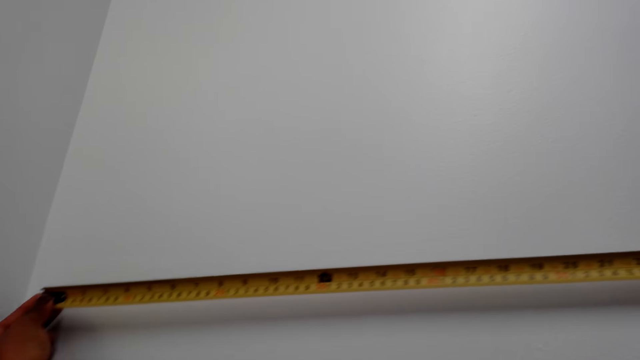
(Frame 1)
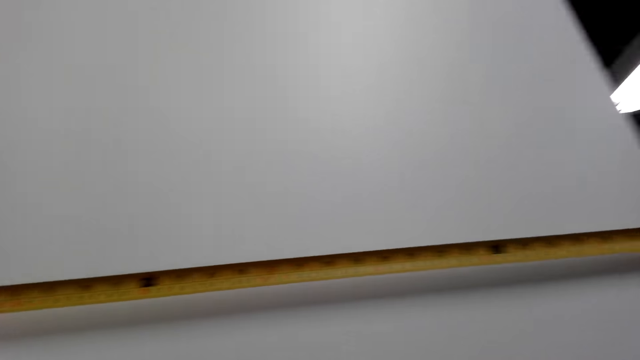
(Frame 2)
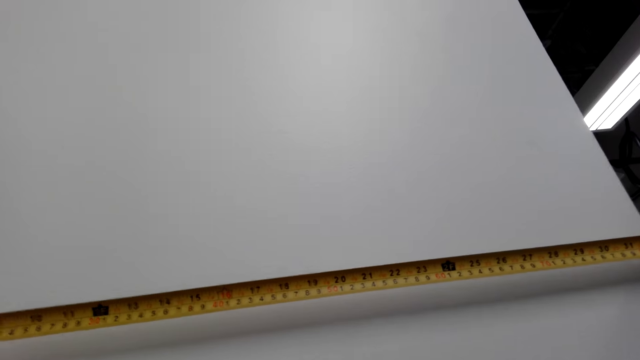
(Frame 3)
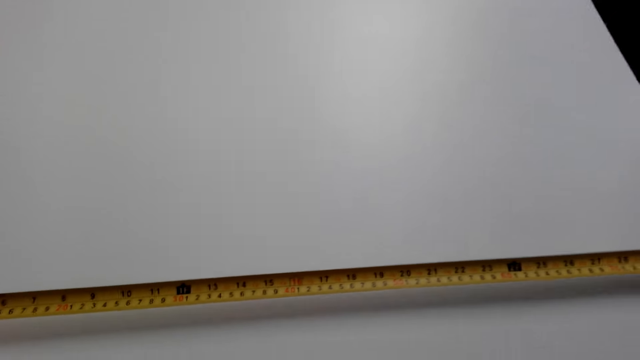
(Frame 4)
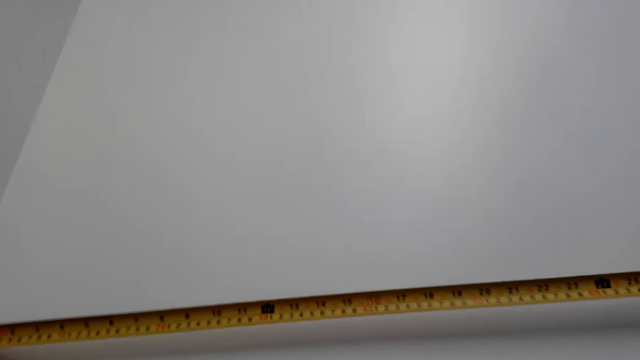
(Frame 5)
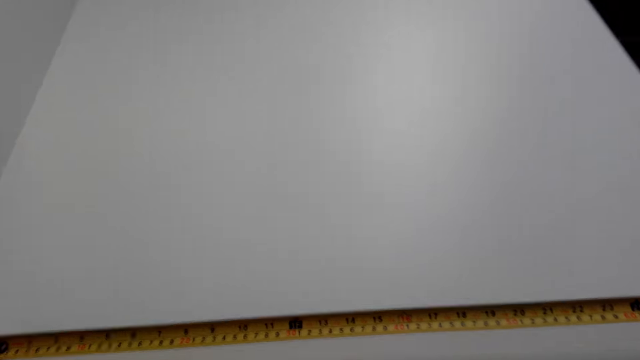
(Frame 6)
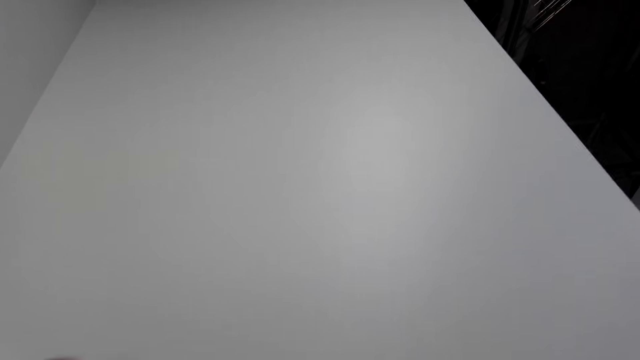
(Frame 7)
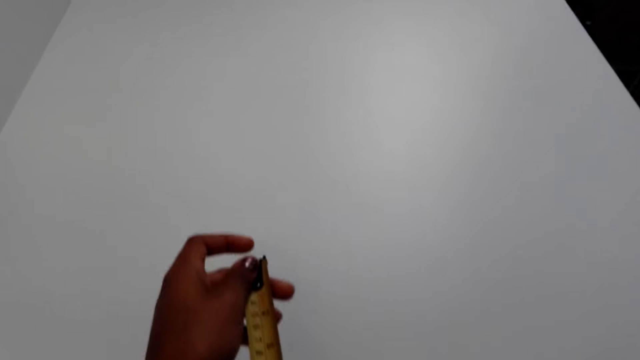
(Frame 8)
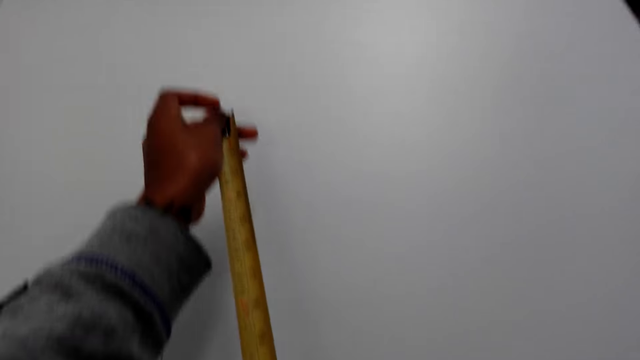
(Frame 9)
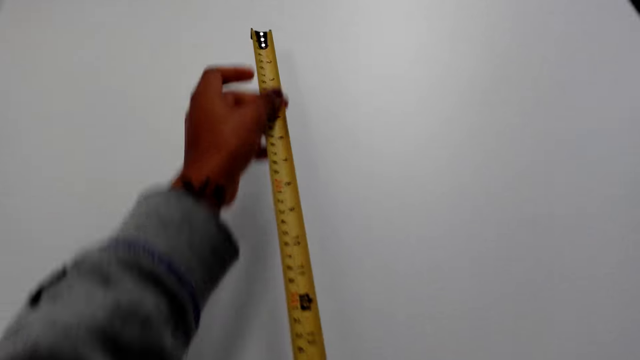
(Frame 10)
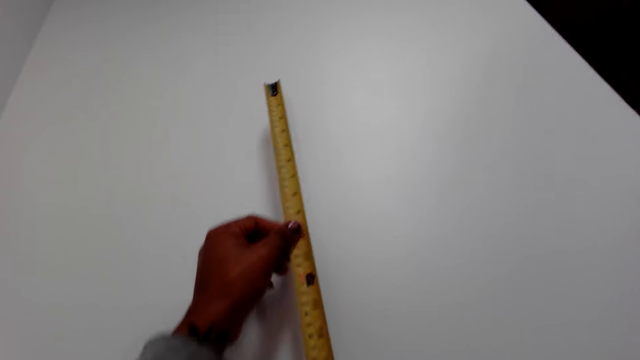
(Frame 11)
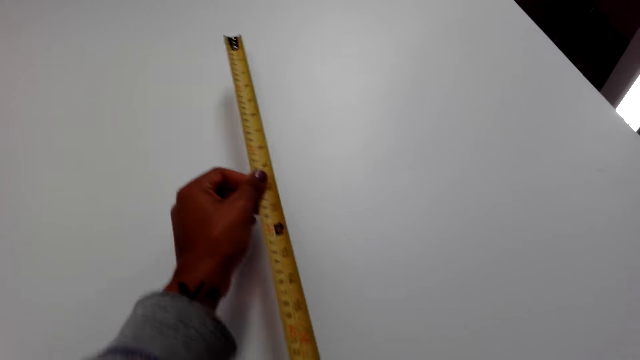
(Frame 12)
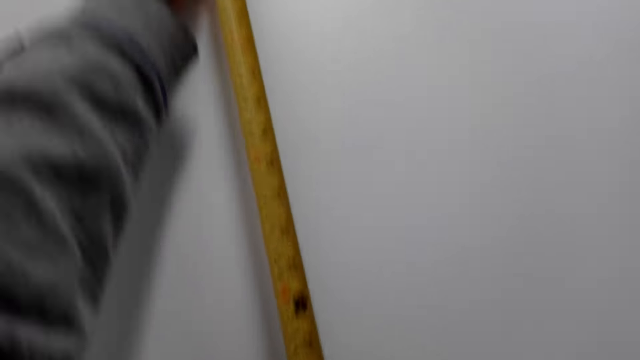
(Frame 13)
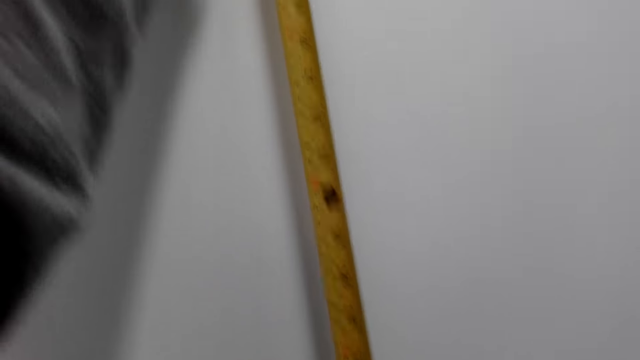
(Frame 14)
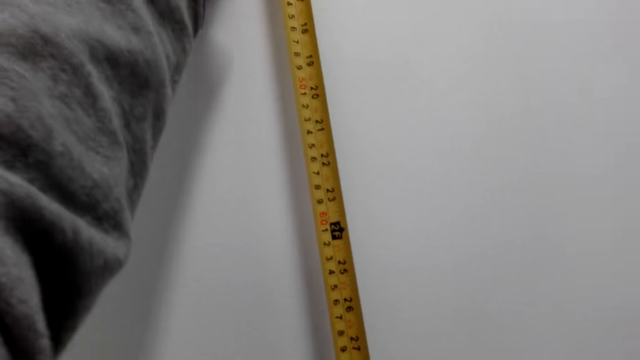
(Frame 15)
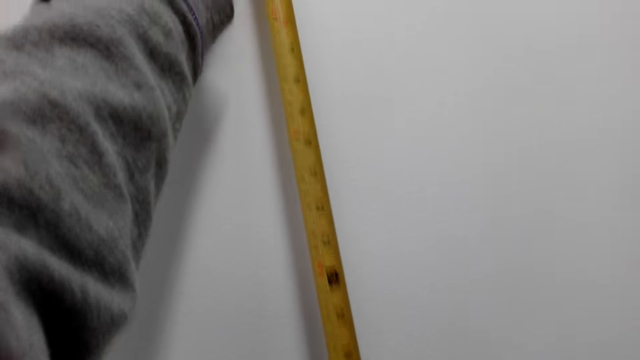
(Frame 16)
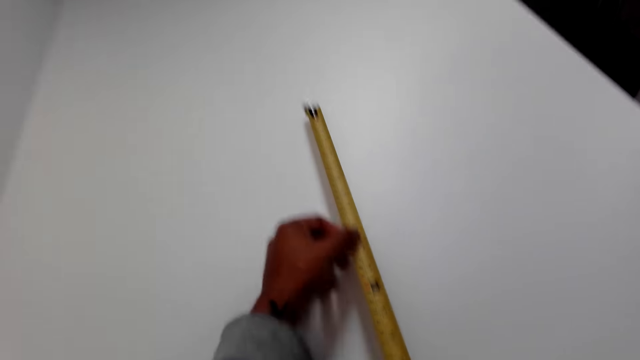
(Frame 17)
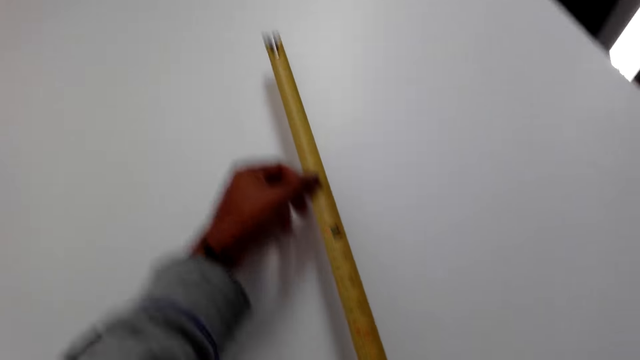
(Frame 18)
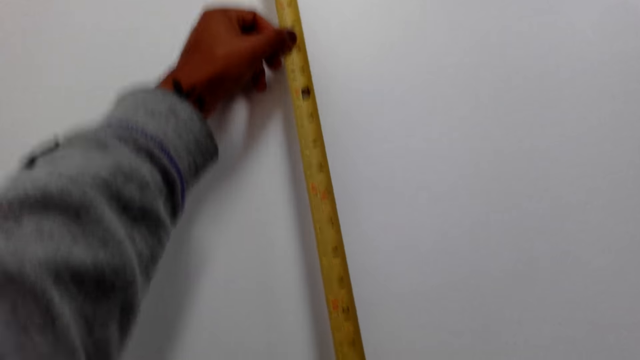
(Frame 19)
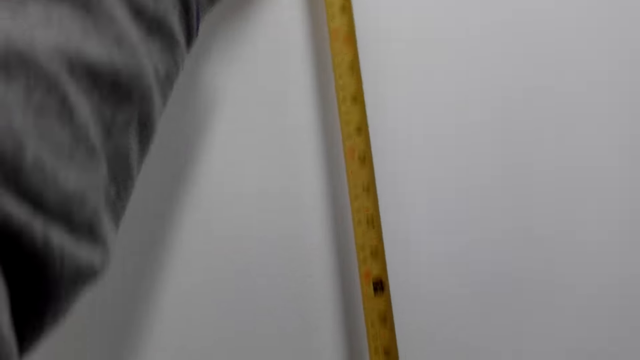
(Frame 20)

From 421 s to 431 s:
The camera wearer adjusts the tape measure. They measure the wall with the tape measure.

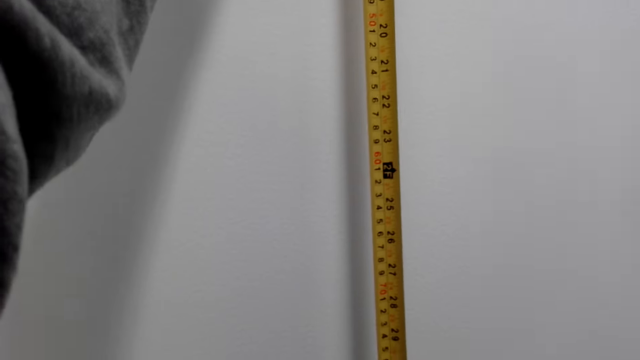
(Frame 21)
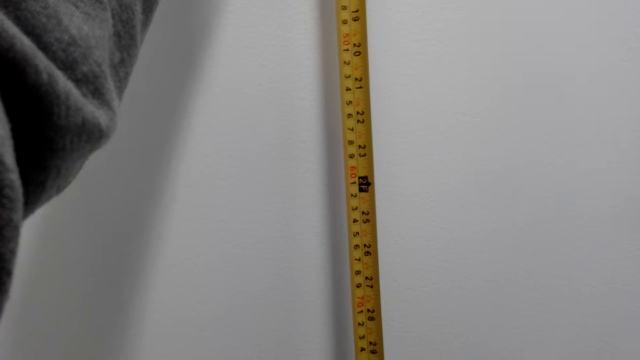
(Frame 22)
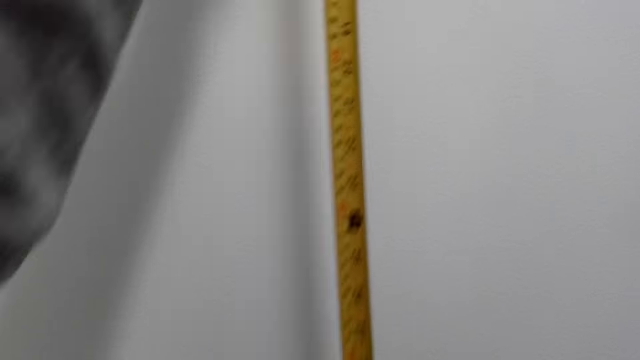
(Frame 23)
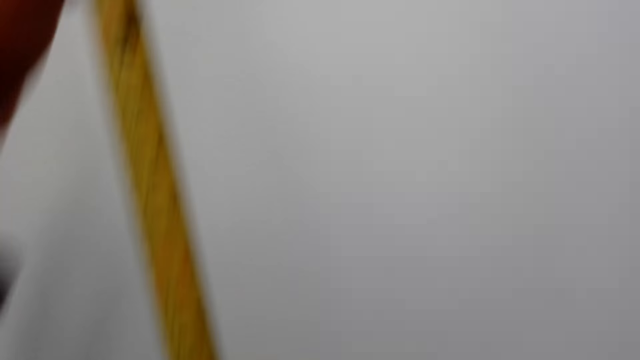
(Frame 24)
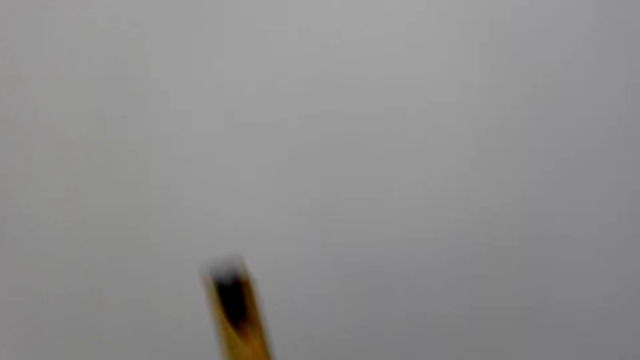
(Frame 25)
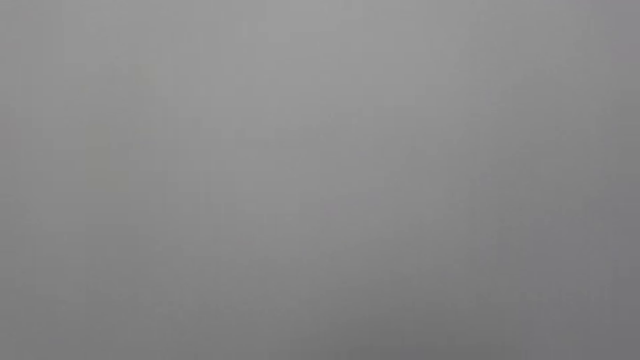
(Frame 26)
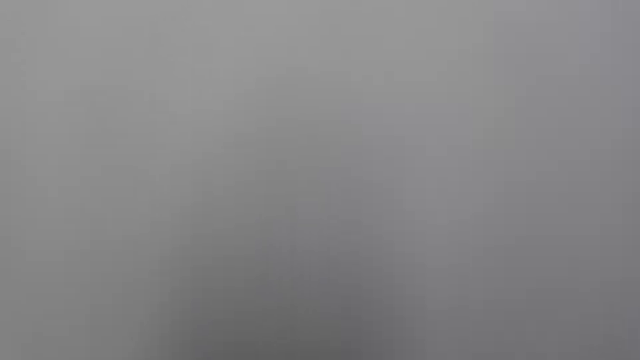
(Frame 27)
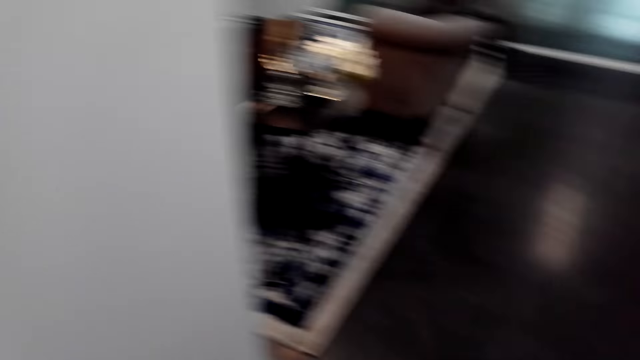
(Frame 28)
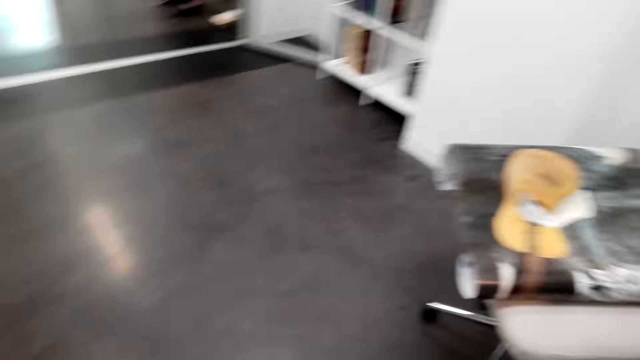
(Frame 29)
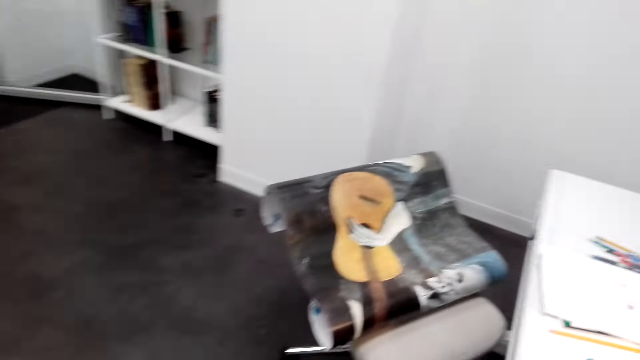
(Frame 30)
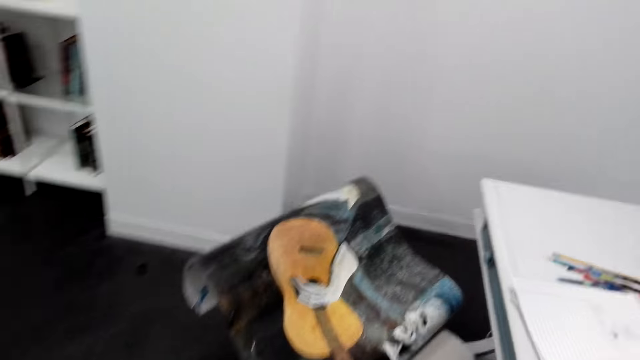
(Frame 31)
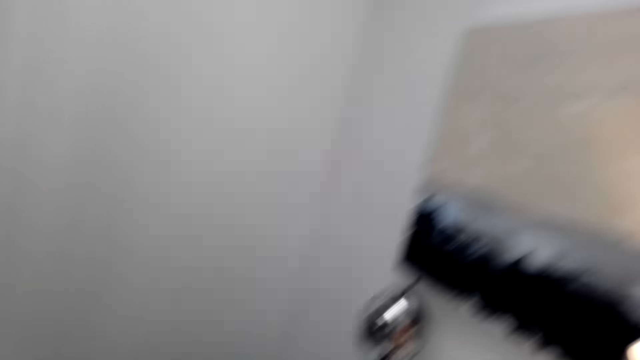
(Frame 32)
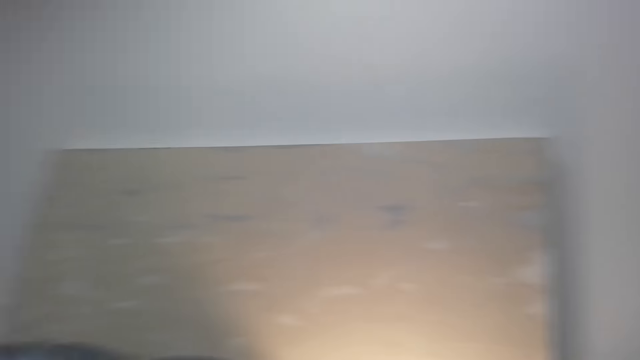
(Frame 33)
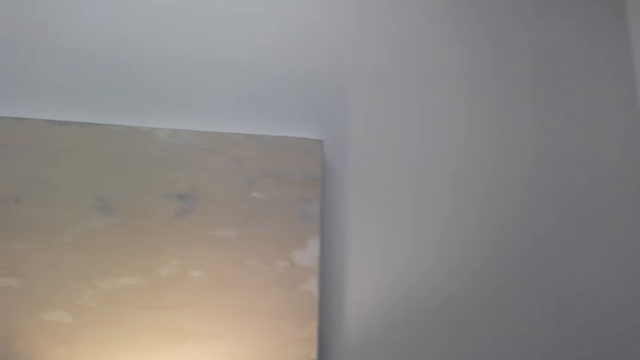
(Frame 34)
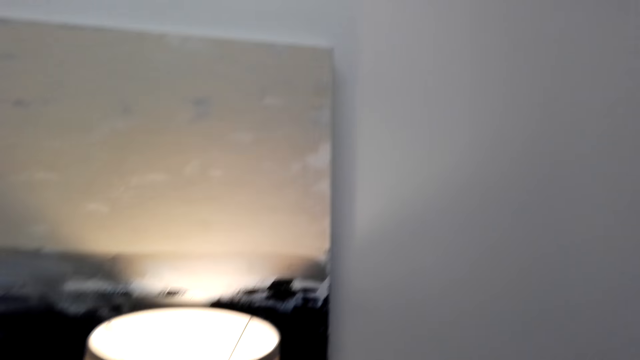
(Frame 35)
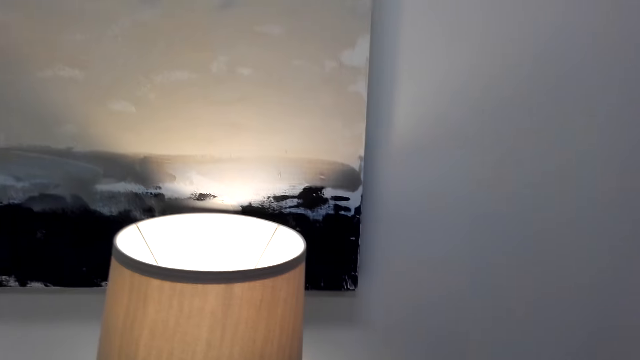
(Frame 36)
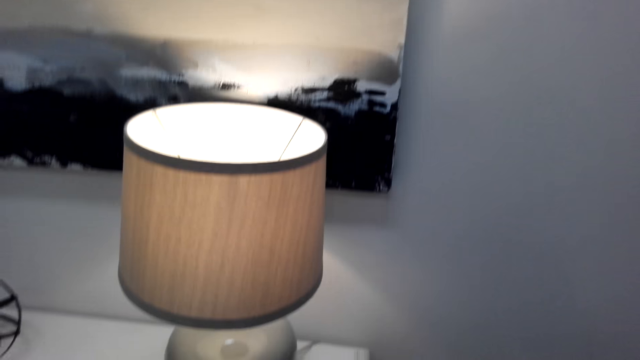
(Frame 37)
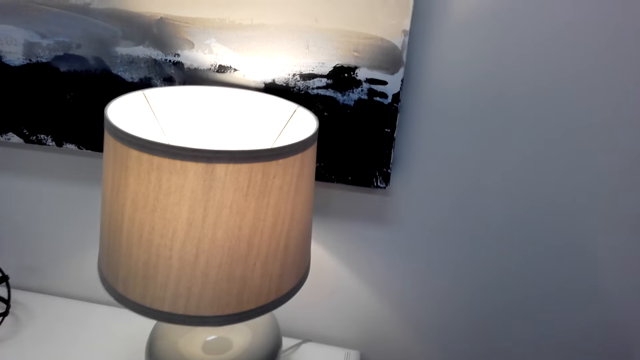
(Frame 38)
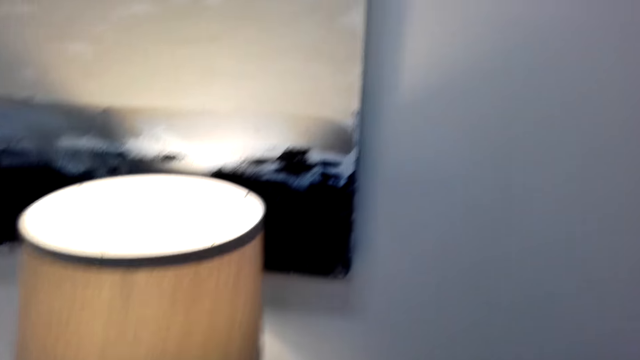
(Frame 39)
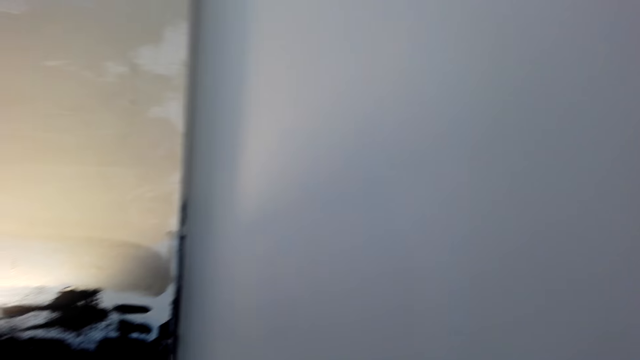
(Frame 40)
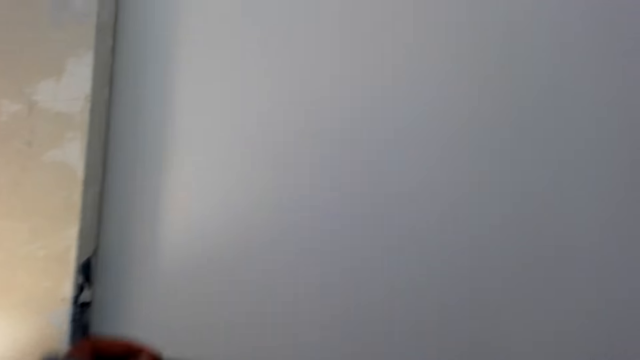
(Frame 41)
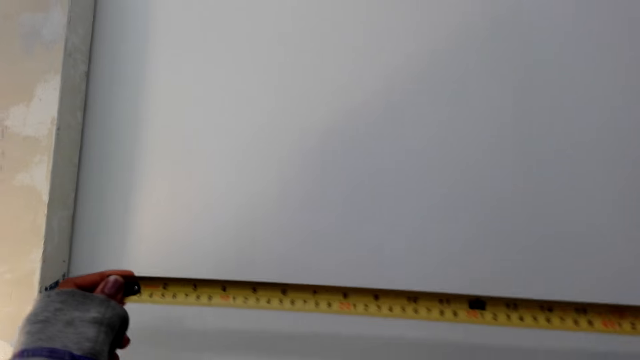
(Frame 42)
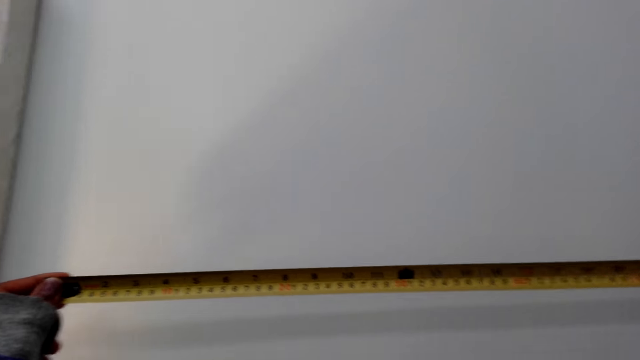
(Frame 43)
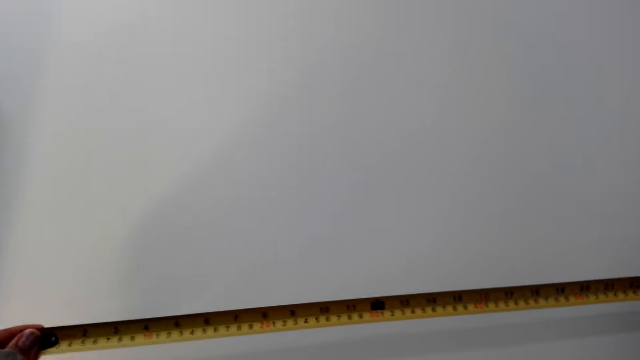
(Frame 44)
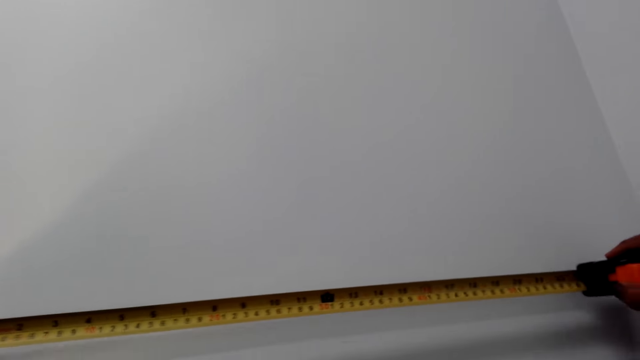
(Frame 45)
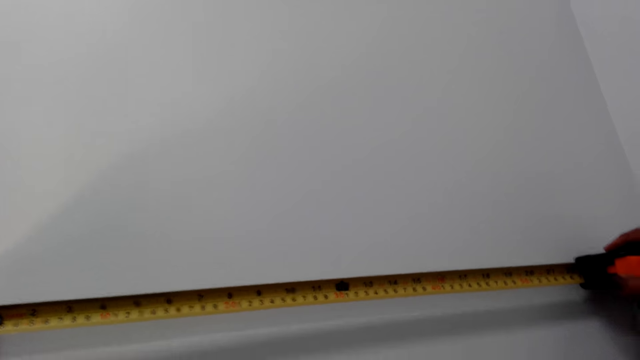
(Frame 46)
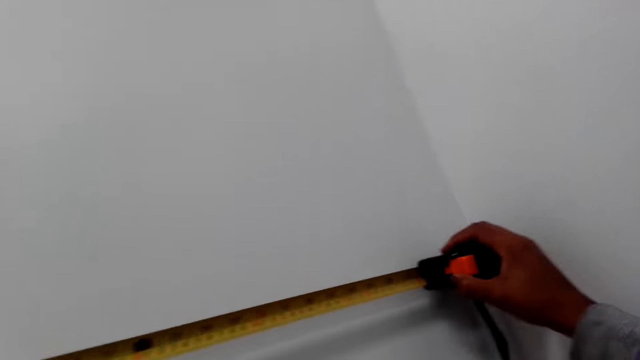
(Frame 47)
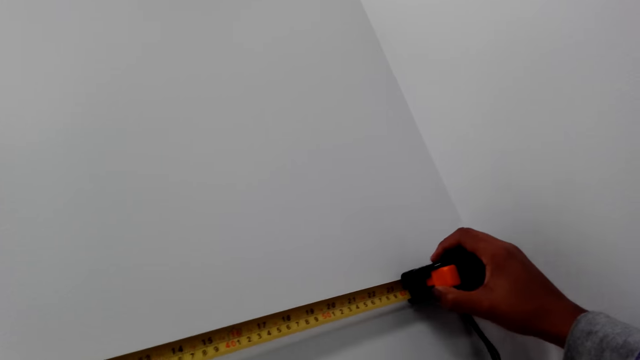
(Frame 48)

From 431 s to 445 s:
The camera wearer folds the tape measure. They turn around. They walk in the room. They hold the tape measure. They measure the wall with the tape measure. They adjust the tape measure.
